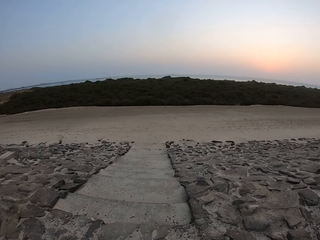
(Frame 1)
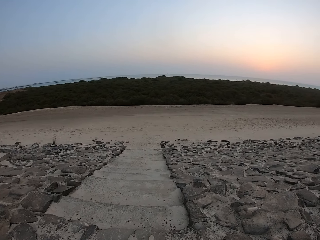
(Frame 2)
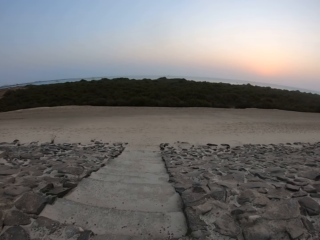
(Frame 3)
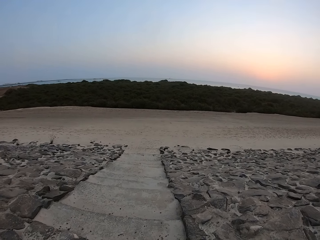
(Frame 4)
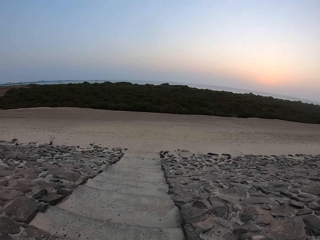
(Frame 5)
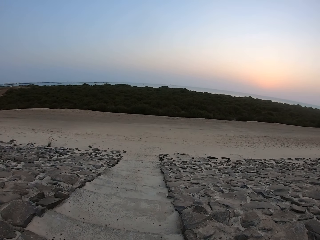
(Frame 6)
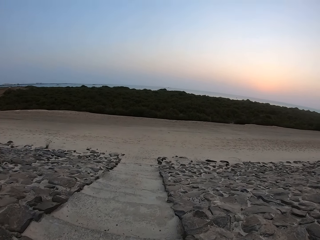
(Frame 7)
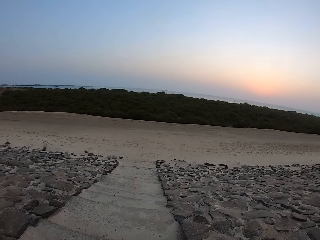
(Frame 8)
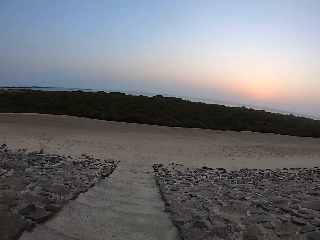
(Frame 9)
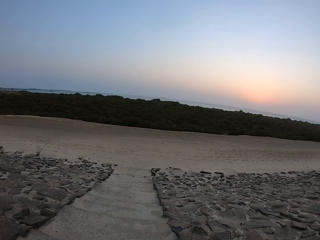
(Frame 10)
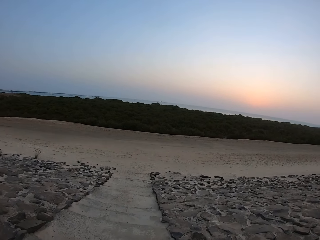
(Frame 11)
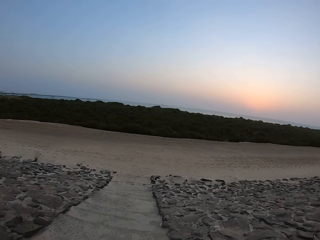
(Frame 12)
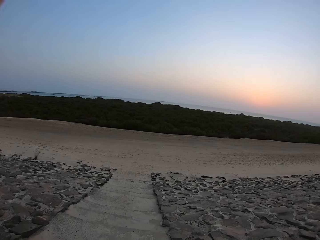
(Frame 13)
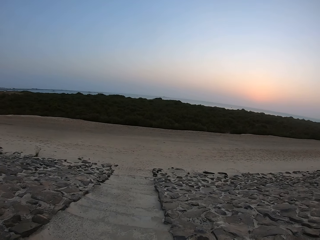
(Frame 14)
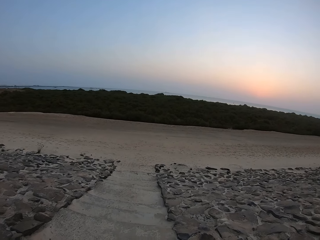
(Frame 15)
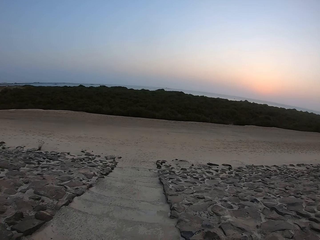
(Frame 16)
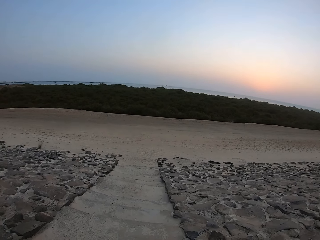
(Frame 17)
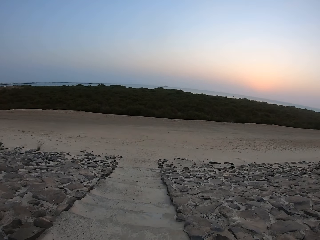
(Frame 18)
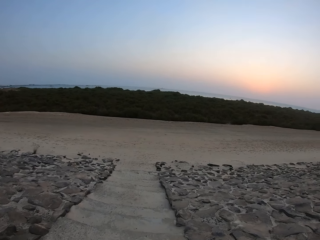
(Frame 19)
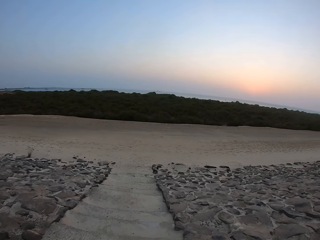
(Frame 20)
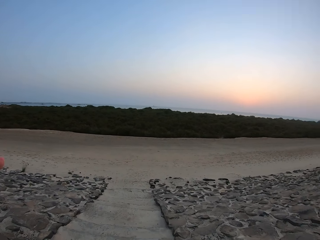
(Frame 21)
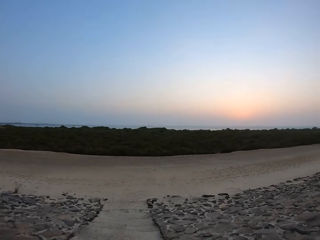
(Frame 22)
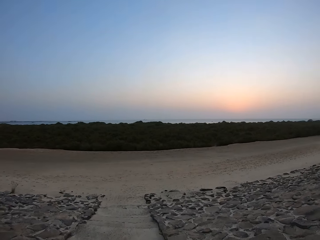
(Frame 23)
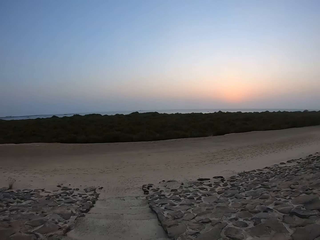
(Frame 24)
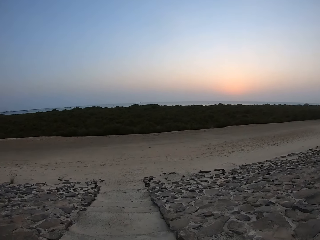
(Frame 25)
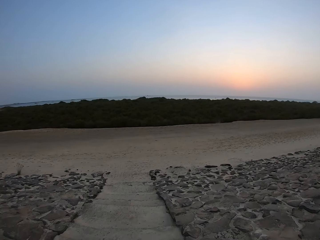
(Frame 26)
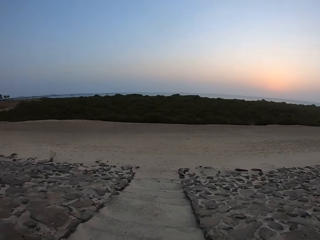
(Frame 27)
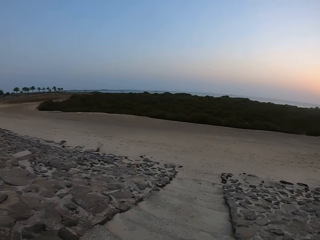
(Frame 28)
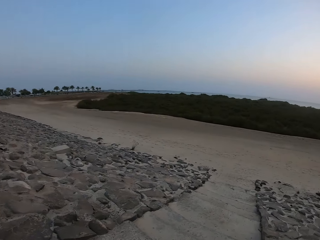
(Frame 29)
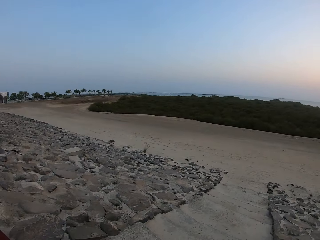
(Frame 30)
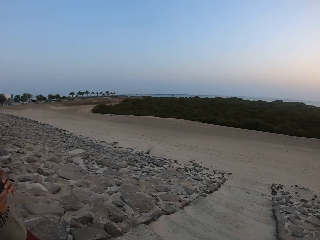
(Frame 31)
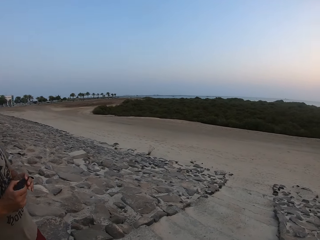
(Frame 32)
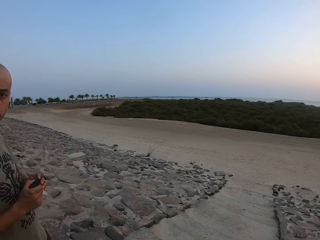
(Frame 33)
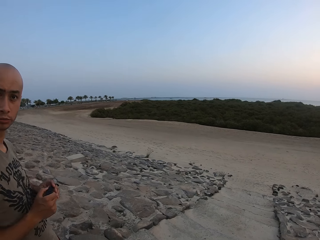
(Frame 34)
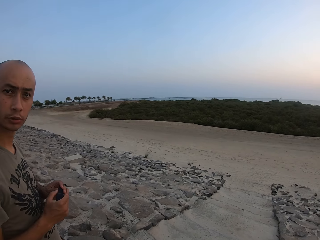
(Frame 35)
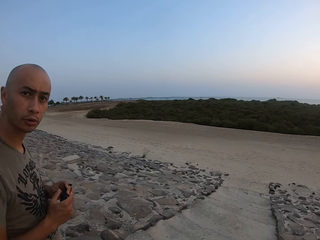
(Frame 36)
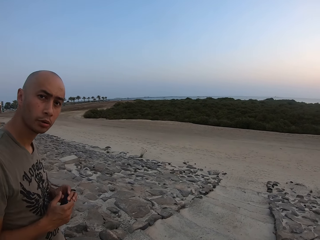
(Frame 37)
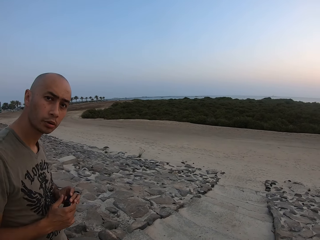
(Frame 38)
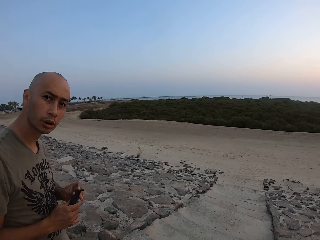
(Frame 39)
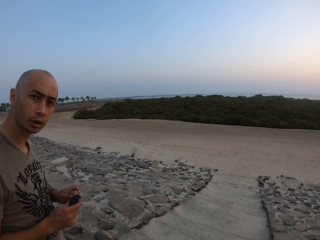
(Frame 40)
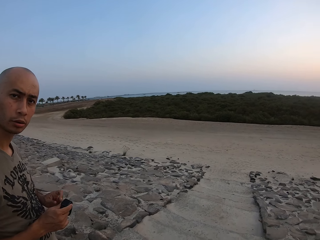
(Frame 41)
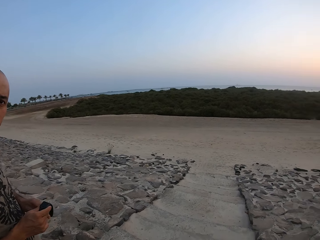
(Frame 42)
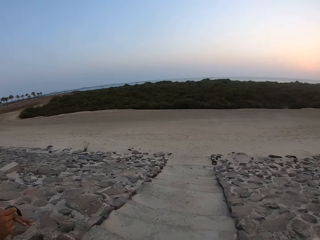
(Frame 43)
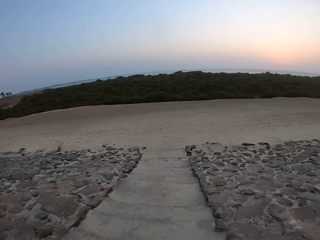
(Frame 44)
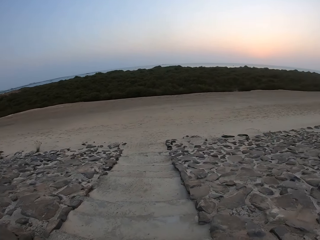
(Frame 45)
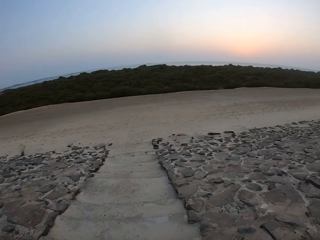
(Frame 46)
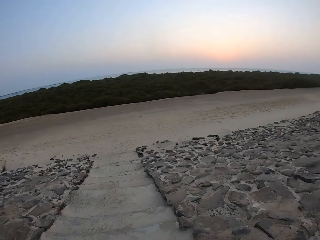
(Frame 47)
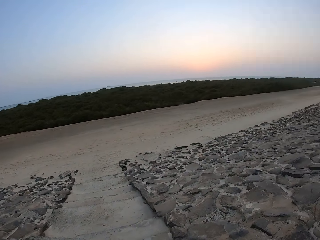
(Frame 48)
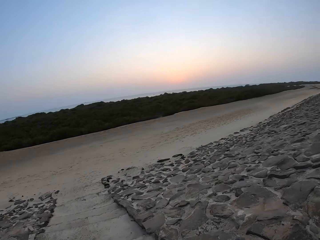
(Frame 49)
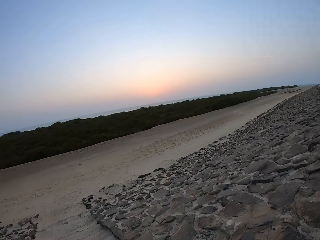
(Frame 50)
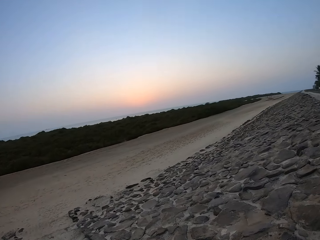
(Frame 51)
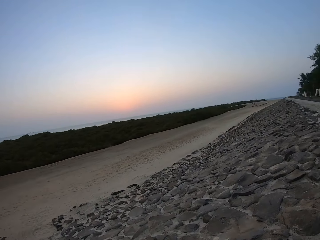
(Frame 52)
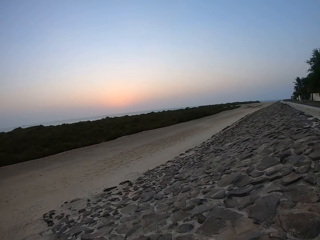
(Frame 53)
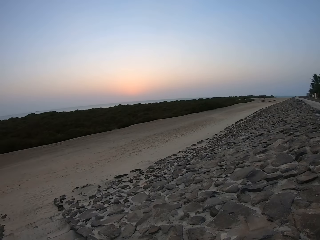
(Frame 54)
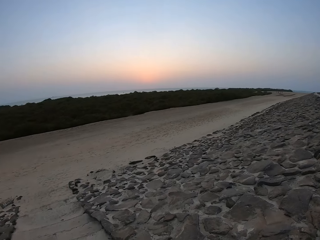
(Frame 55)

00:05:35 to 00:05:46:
The camera wearer walks down the stairs. They talk. A man looks at the camera wearer.

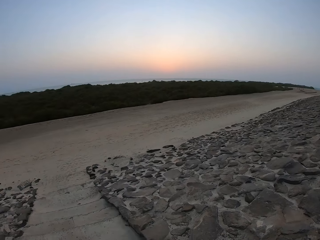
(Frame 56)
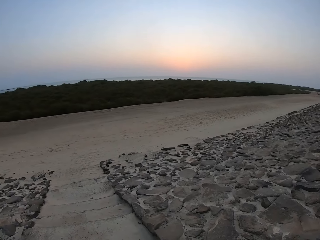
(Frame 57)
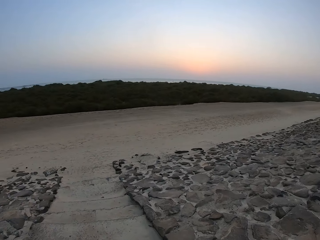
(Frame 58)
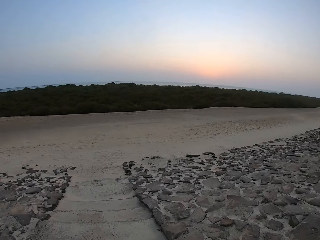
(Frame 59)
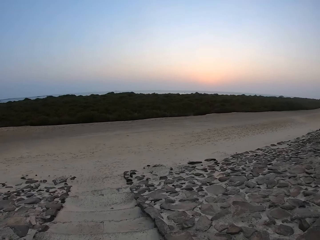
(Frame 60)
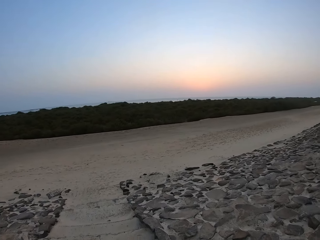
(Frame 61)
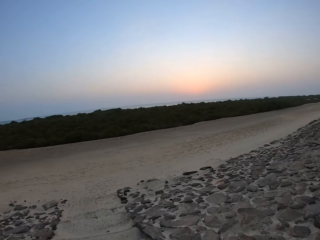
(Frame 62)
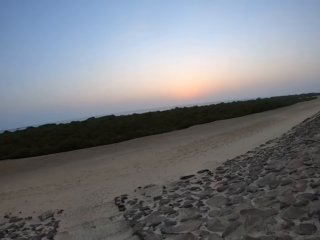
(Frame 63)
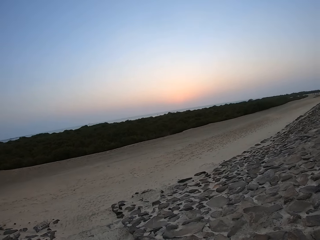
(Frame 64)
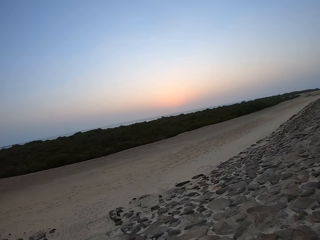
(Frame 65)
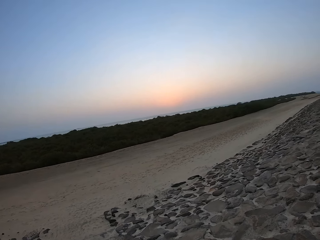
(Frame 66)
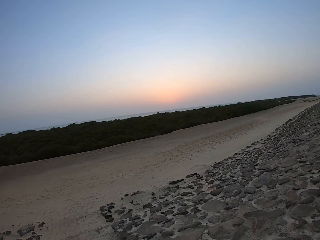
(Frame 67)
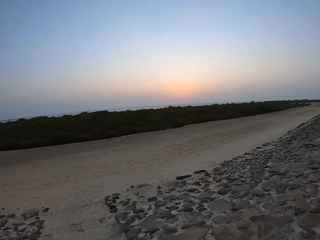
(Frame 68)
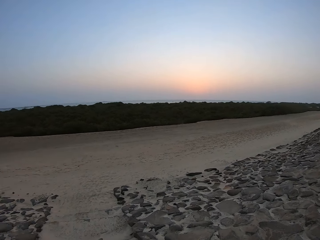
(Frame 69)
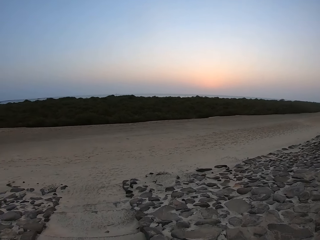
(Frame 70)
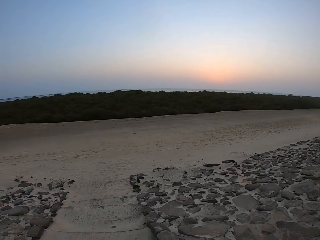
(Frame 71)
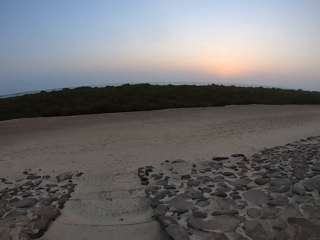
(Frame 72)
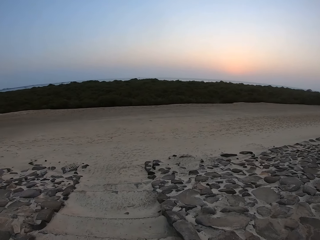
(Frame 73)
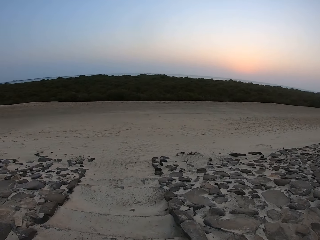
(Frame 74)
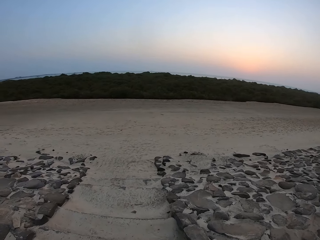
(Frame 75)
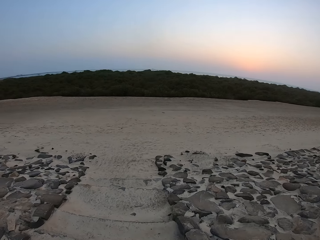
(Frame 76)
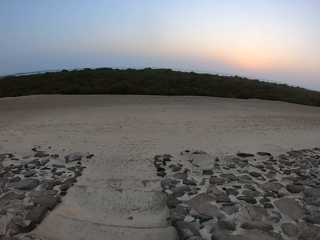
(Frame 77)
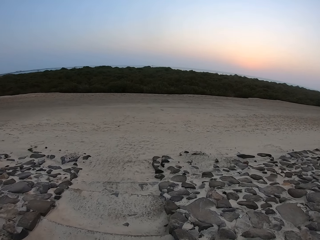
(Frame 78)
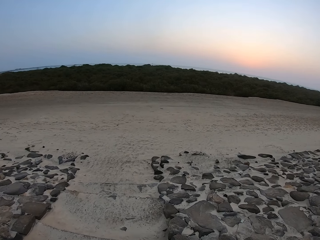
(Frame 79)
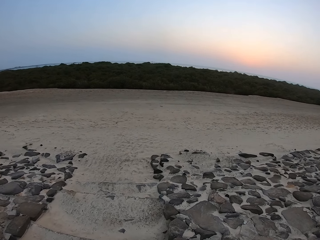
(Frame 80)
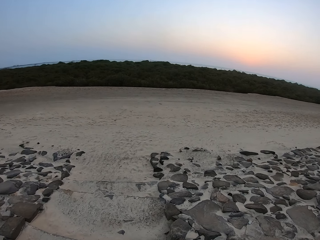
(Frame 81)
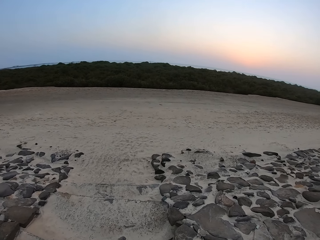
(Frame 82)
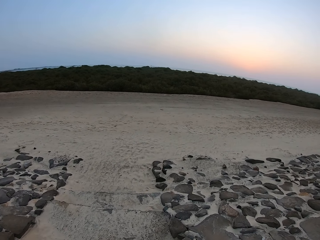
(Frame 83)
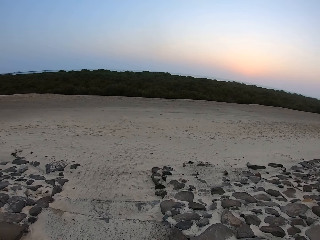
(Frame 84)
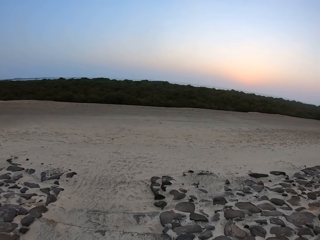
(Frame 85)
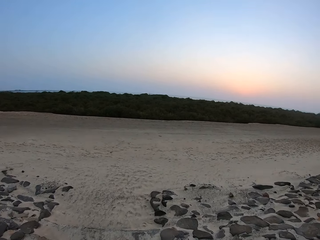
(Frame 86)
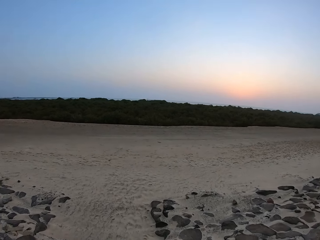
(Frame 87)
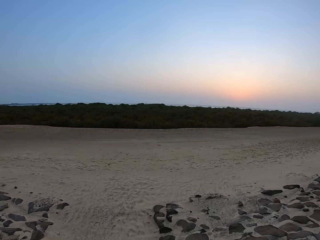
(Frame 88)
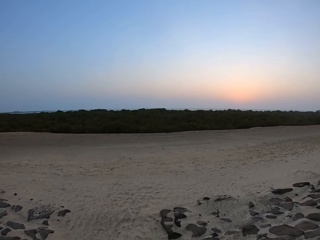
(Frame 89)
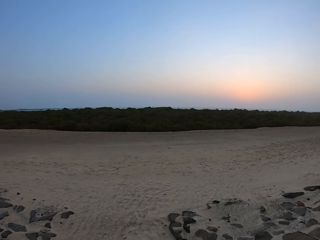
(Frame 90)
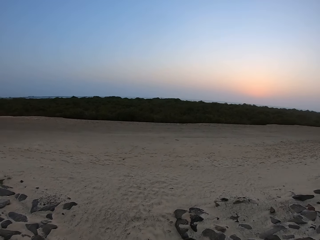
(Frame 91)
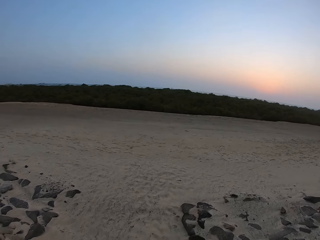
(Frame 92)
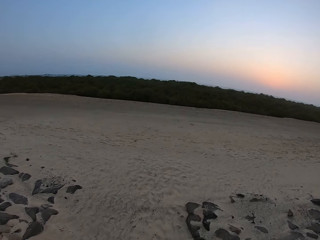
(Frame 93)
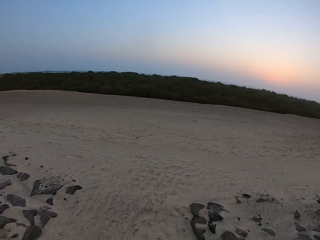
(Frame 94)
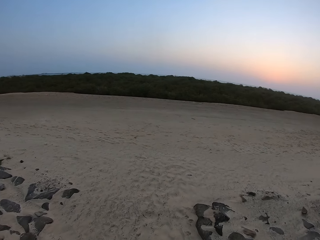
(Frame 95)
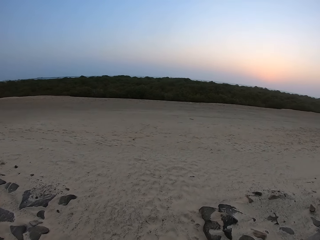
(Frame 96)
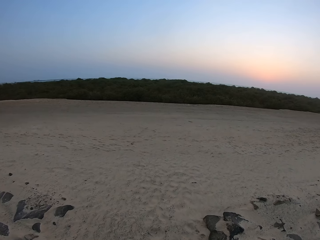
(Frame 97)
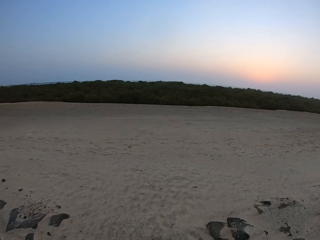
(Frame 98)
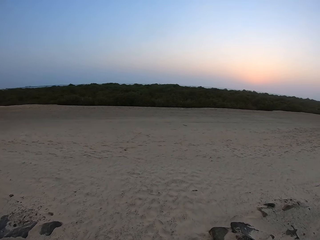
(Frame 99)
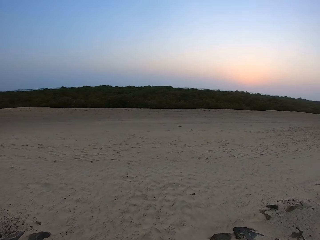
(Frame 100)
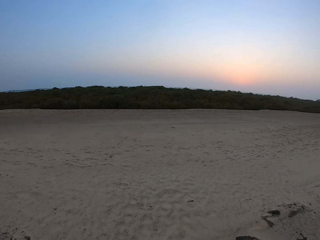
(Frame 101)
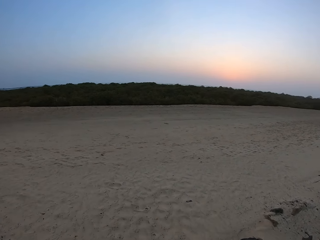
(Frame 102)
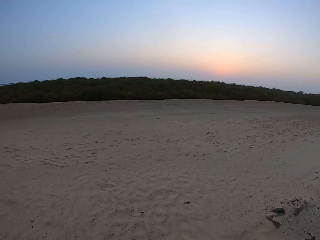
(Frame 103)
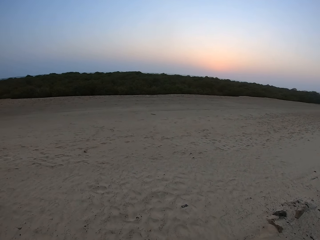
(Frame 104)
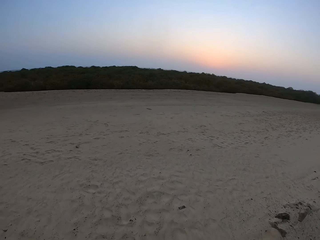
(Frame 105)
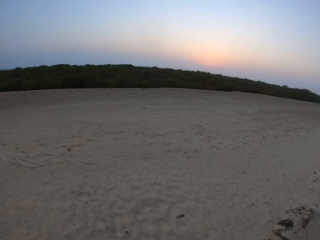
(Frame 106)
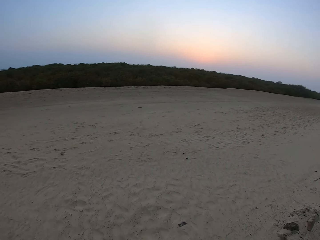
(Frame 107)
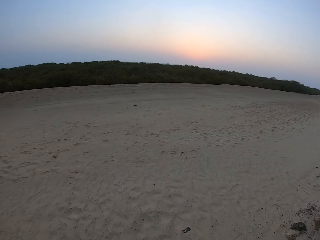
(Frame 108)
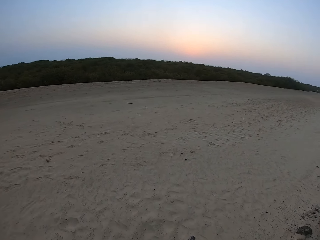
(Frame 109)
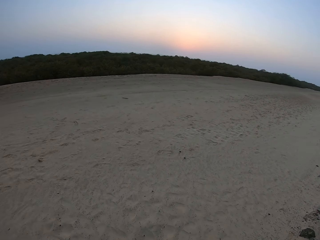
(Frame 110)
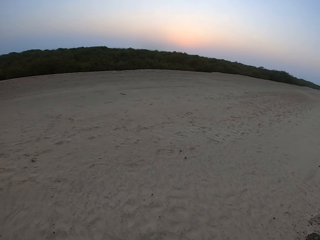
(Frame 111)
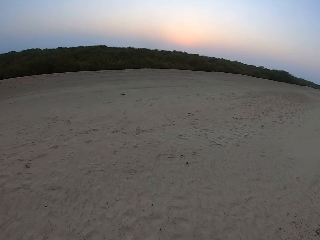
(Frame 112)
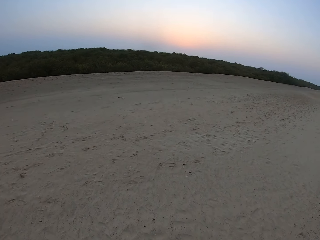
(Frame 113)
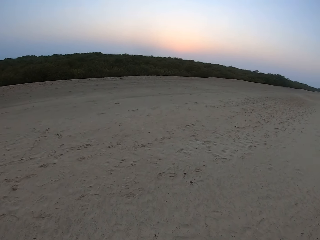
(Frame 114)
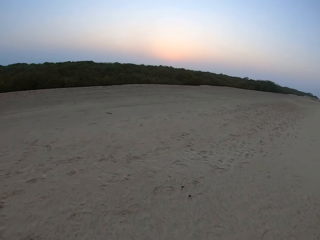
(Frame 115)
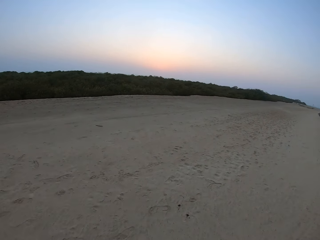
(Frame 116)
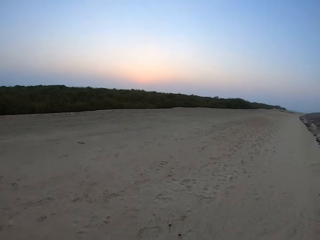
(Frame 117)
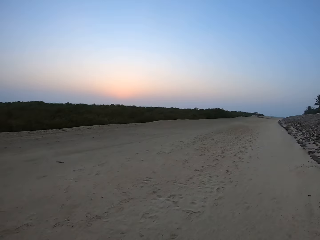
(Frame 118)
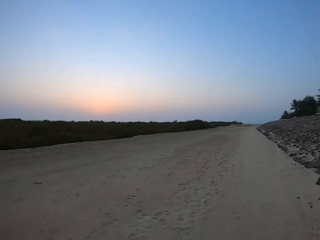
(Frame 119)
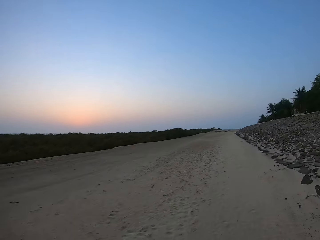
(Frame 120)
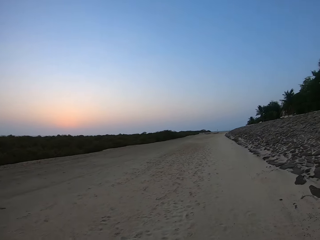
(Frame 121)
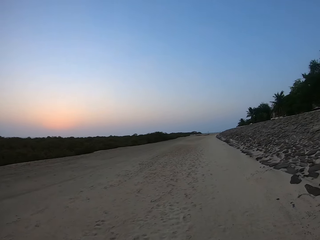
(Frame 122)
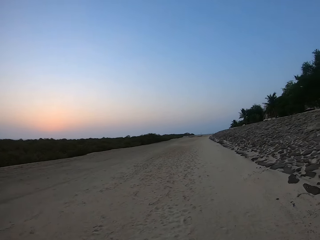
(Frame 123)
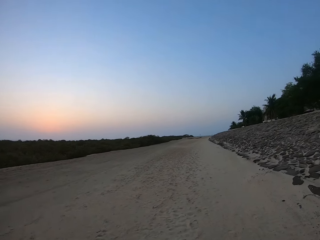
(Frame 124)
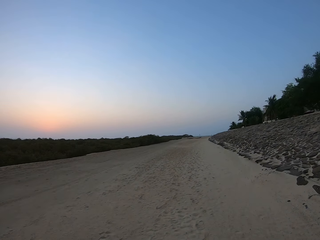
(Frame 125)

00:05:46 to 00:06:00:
The camera wearer walks along the road. They walk.
